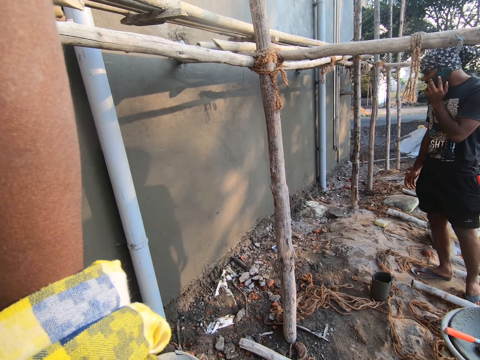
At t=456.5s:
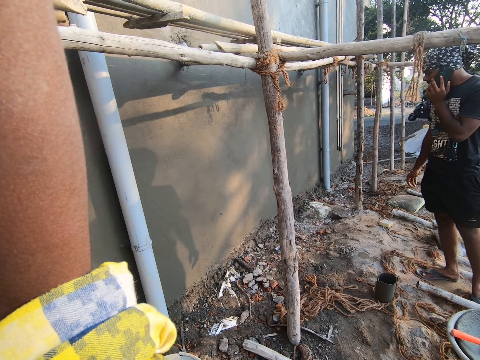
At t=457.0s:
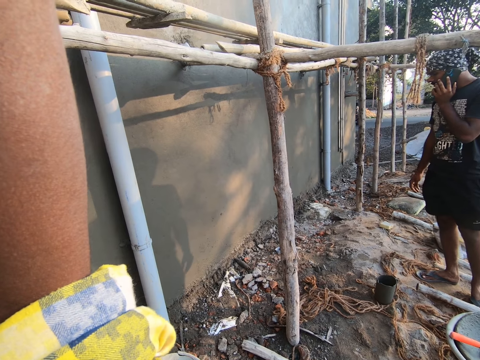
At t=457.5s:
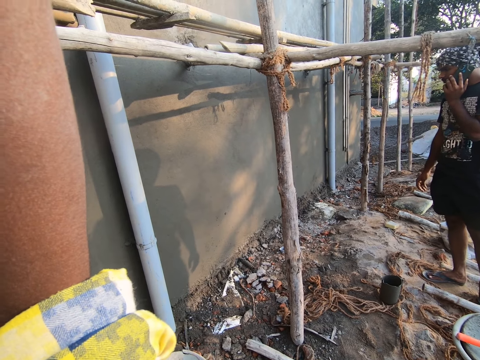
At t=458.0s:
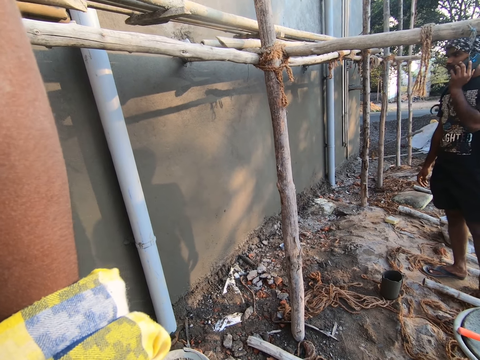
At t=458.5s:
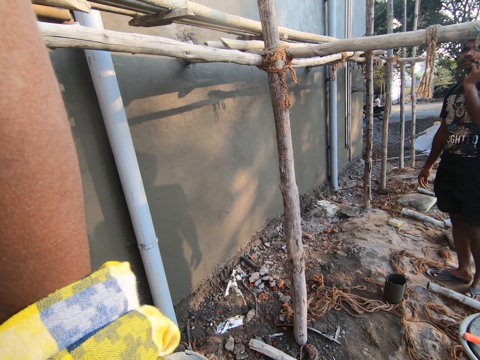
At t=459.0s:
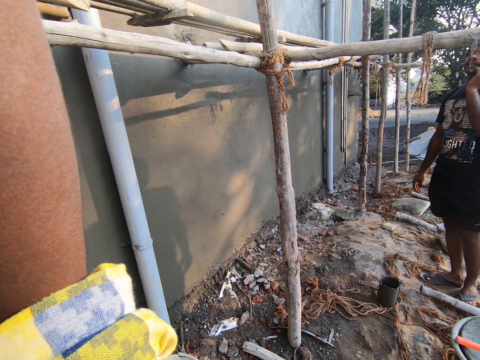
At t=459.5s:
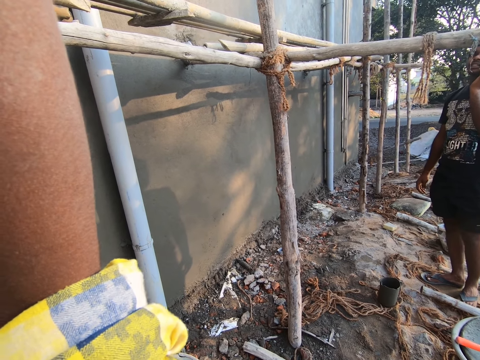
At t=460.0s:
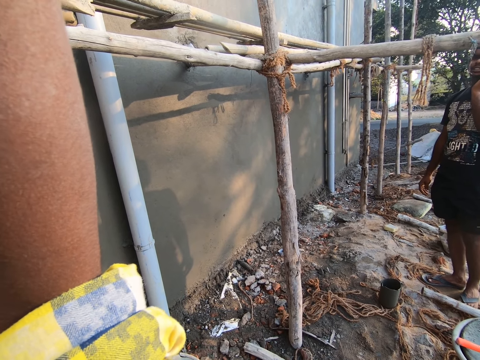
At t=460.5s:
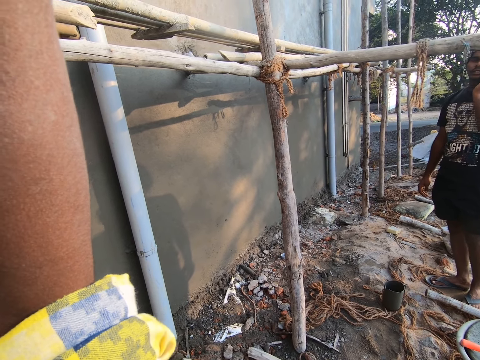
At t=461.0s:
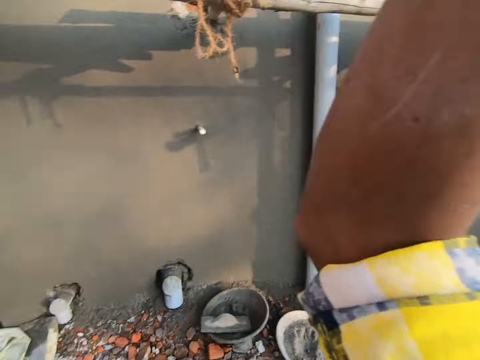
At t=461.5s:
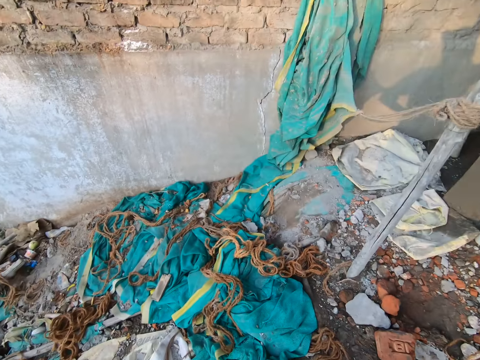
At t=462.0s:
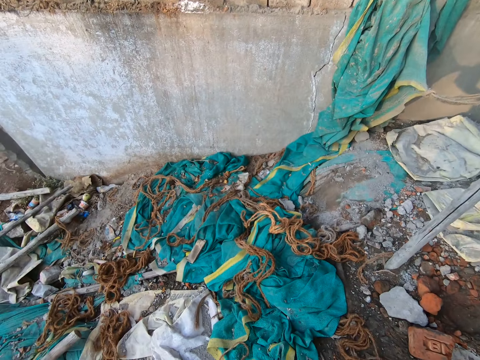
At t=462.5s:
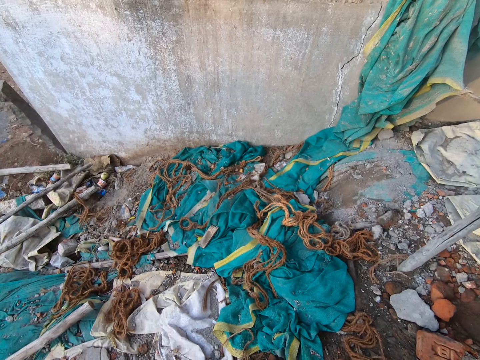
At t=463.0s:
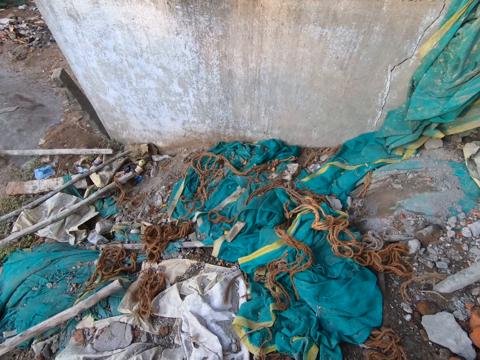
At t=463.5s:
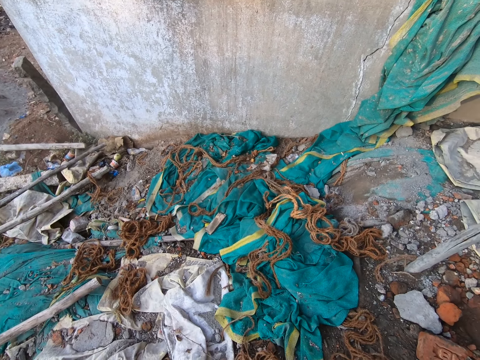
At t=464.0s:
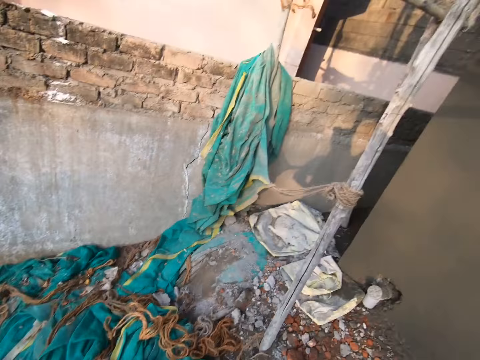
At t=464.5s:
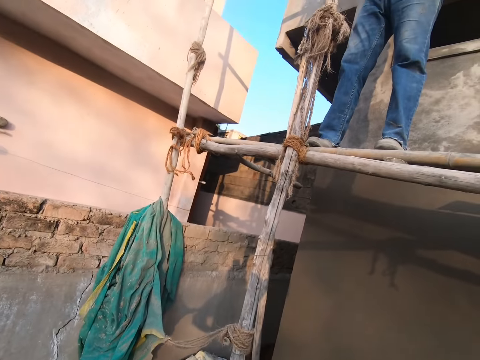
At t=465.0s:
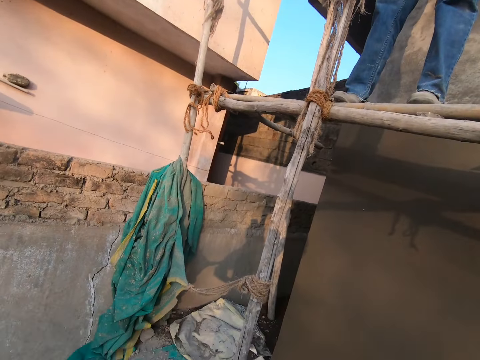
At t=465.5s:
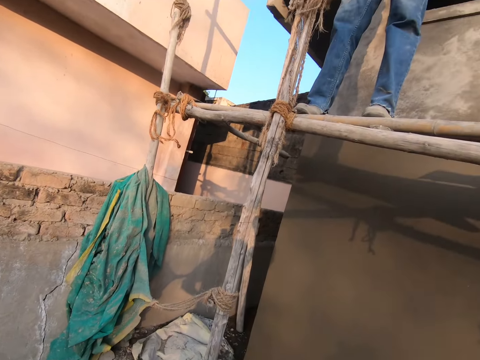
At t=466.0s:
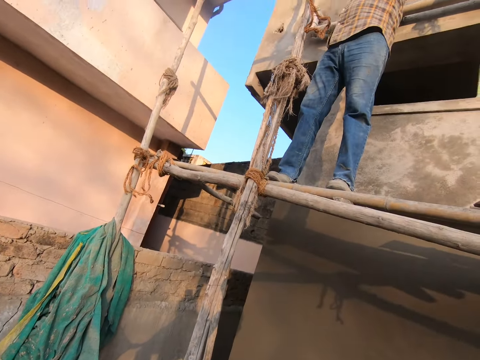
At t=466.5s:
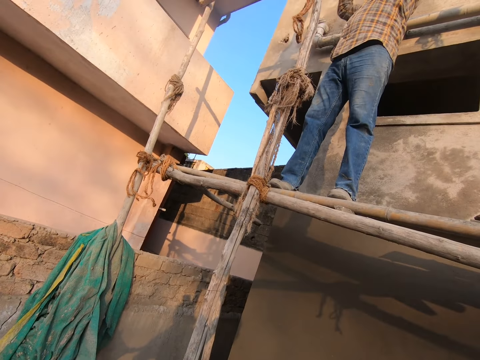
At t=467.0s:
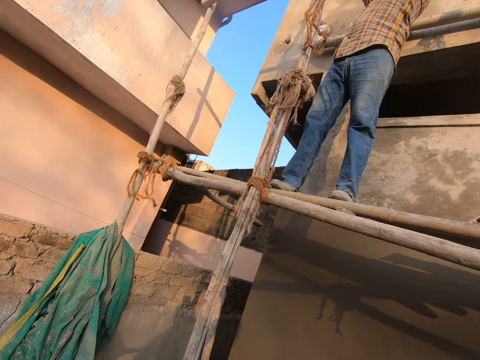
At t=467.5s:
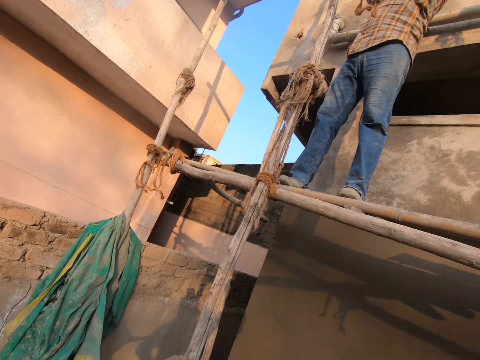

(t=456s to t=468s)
The camera wearer looks around the room.

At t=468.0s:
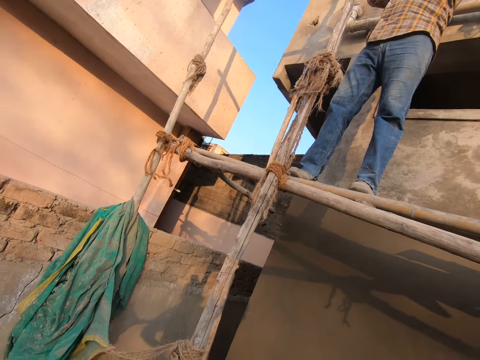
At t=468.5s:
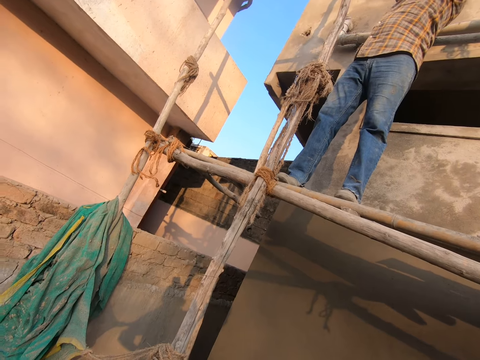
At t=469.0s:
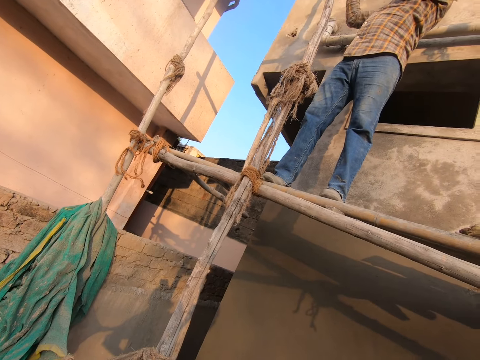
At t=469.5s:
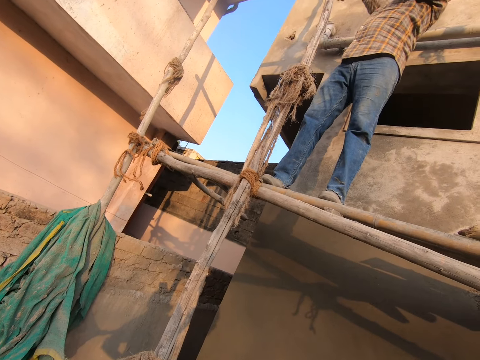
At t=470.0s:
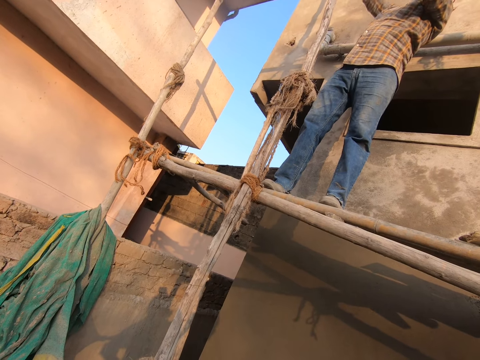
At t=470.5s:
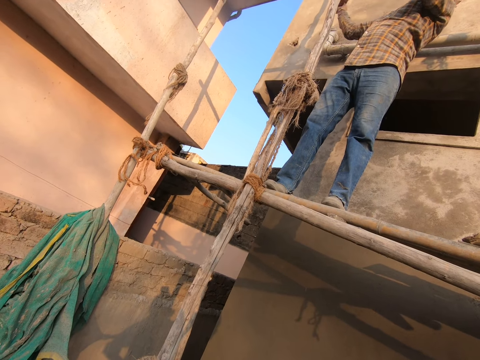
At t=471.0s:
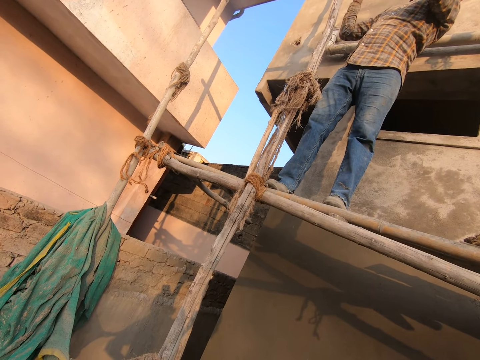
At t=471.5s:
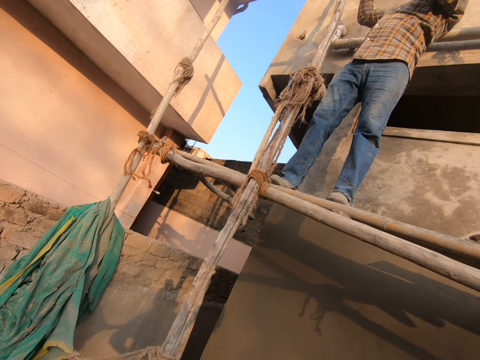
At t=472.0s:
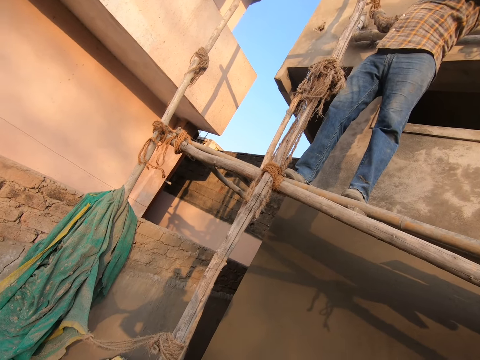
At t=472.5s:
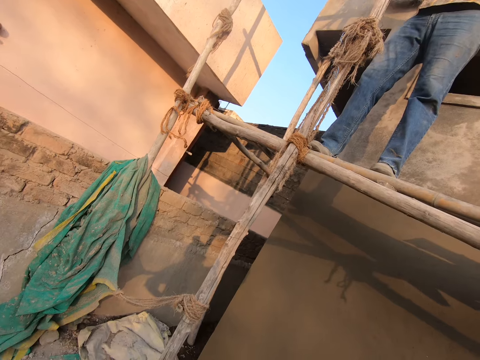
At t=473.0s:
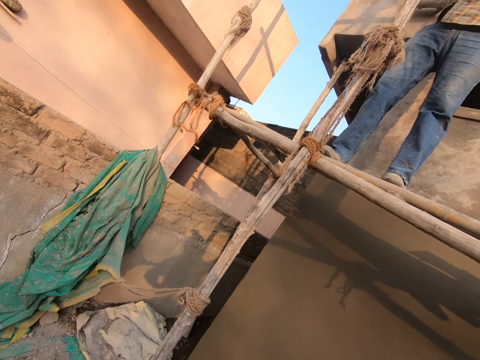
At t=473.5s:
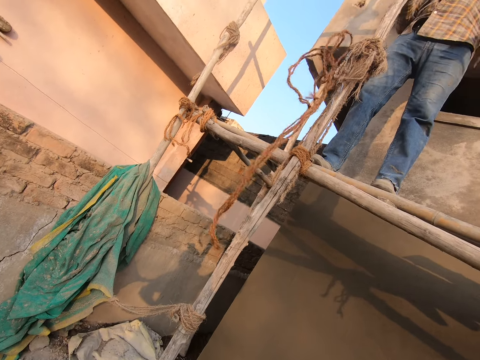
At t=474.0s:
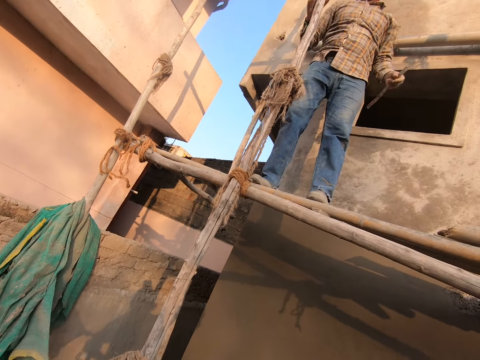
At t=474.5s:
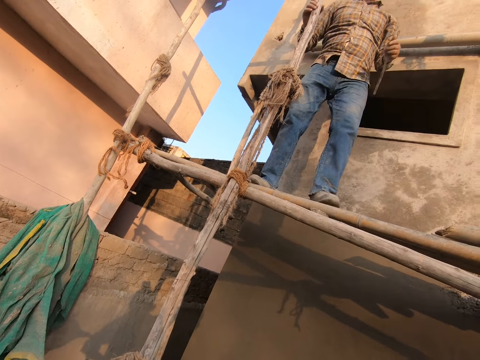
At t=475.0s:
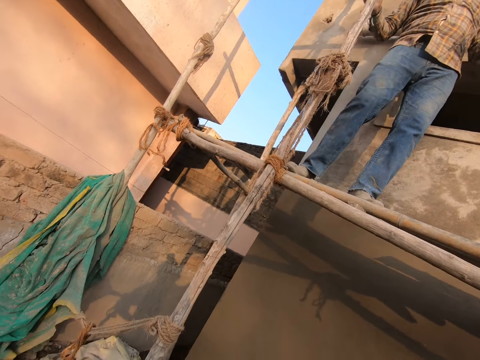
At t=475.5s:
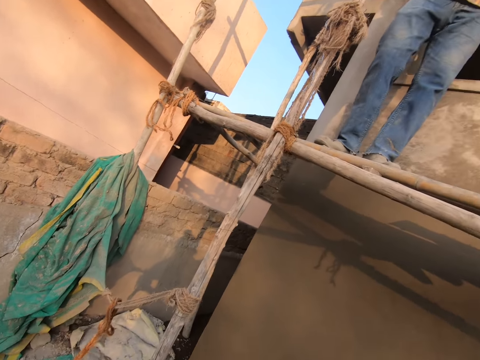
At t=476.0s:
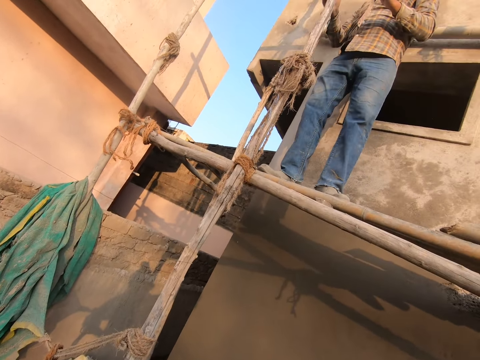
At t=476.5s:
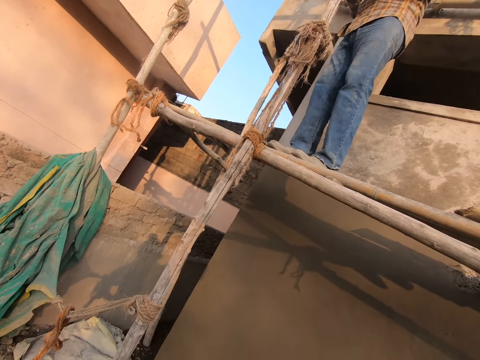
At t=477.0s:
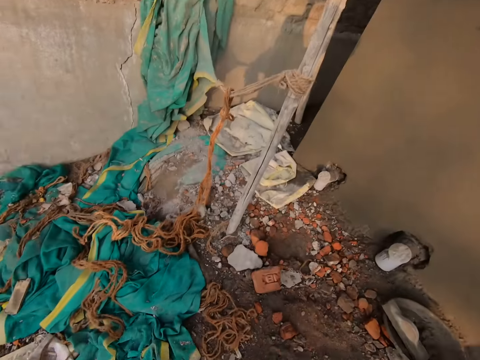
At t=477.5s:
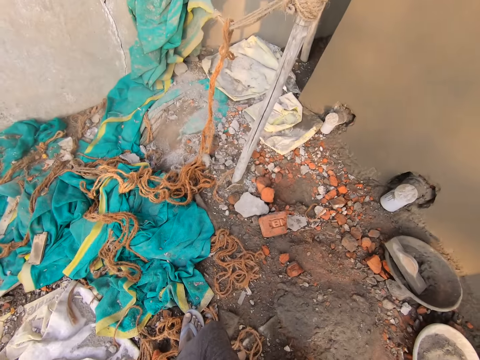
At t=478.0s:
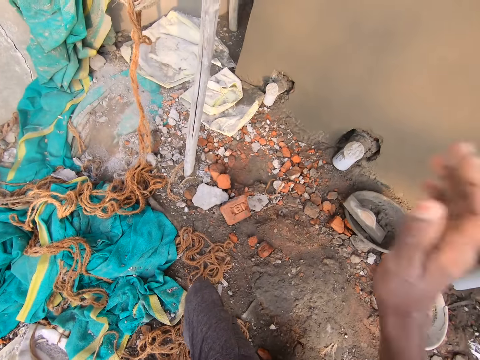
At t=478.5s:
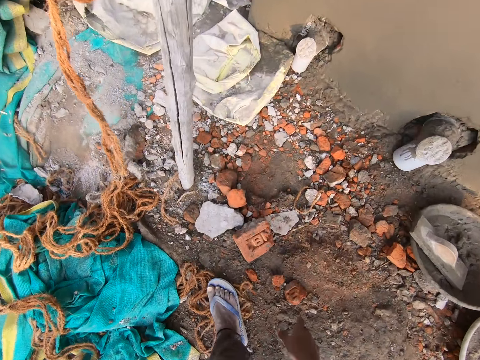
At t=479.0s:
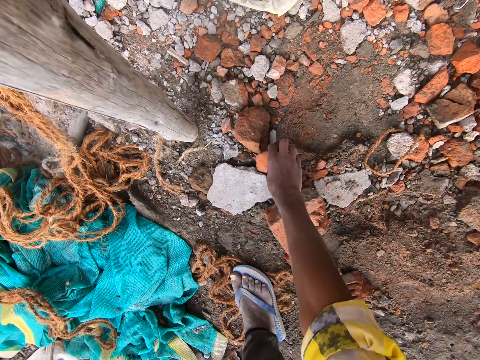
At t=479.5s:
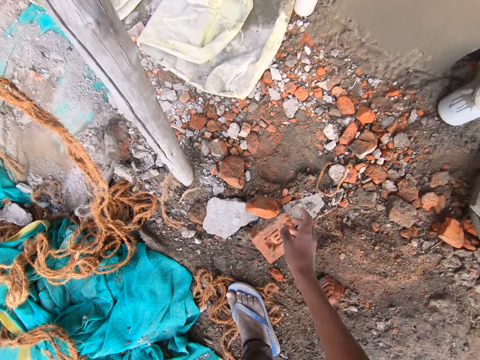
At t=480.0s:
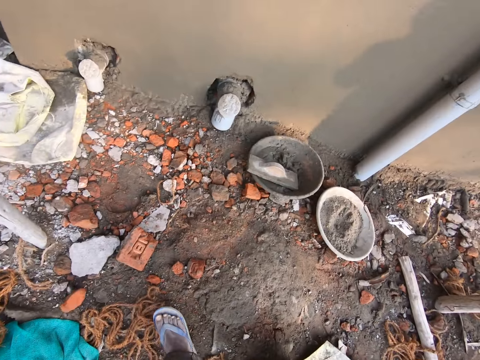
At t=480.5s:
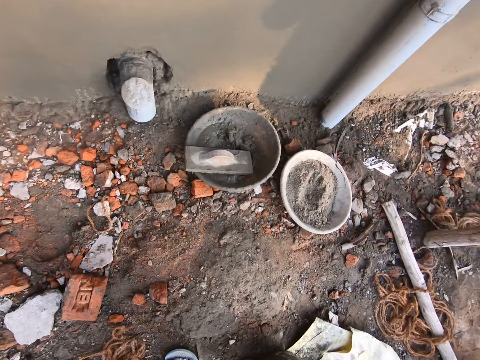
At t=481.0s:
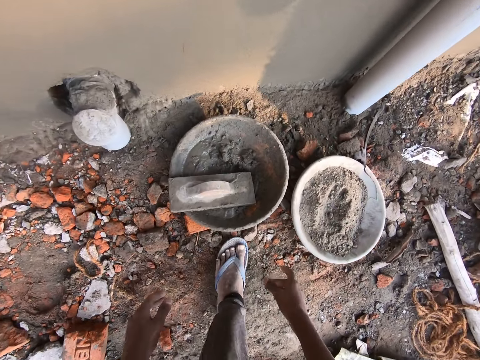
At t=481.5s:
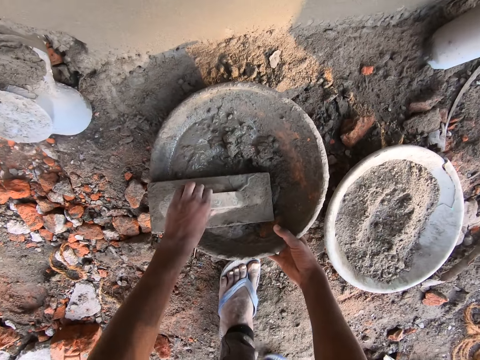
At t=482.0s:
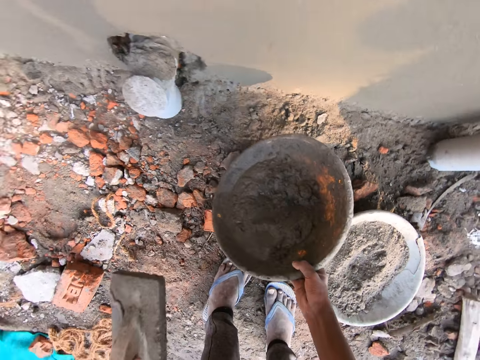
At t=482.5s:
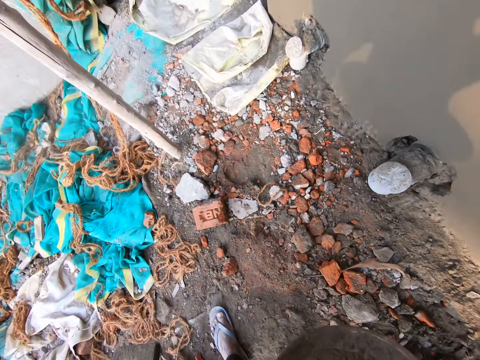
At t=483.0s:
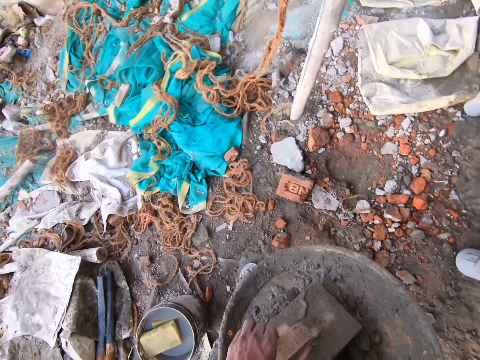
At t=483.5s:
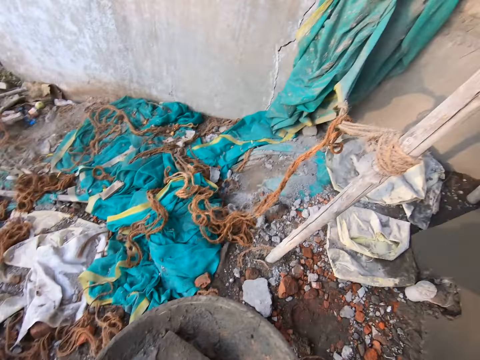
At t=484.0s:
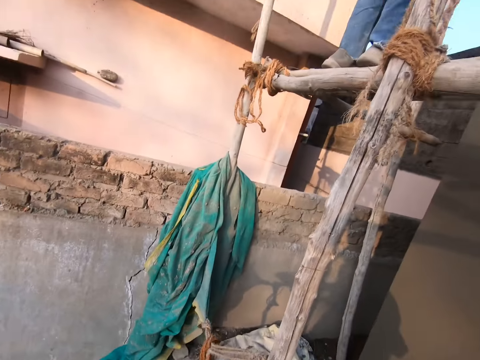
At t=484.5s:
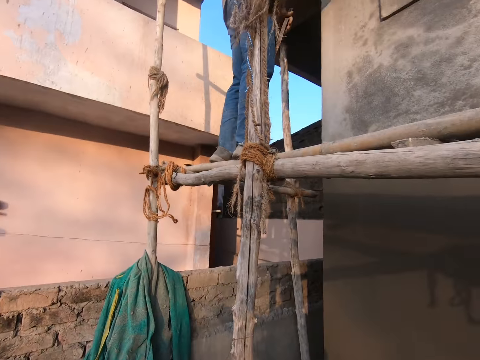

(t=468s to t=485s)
The camera wearer stares at a man. The man unties the scaffold. The man ties the pieces of wood with the rope. The man puts down the rope. The camera wearer looks around. They pick up a stone, put down the stone, pick the float and pick up the plaster tray. They move around.
